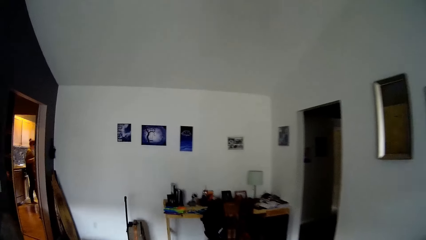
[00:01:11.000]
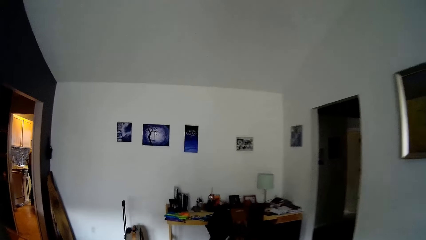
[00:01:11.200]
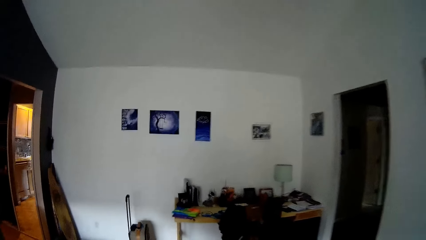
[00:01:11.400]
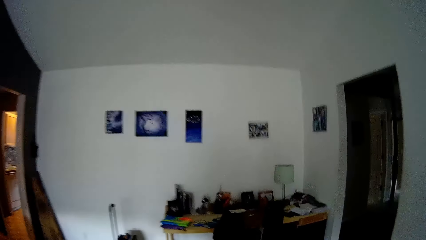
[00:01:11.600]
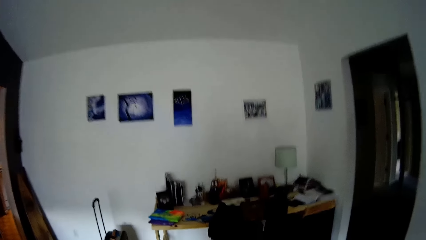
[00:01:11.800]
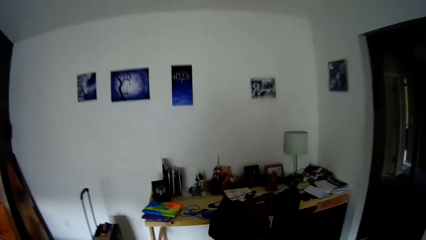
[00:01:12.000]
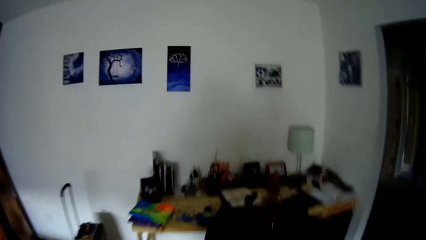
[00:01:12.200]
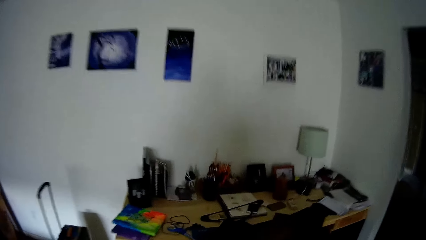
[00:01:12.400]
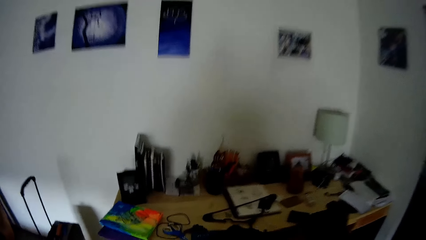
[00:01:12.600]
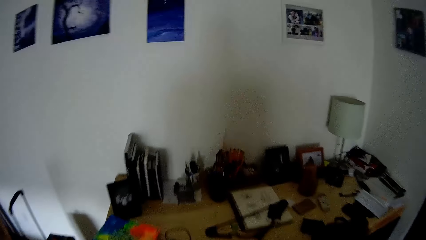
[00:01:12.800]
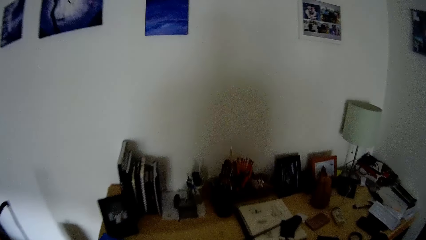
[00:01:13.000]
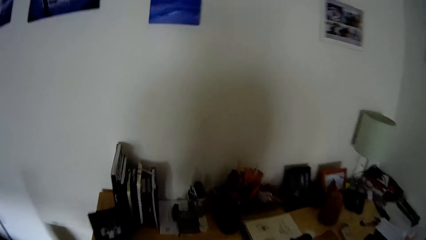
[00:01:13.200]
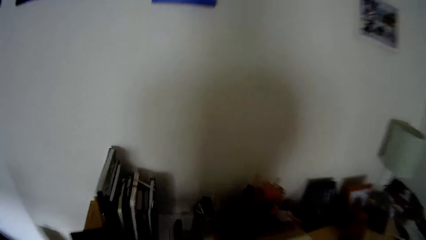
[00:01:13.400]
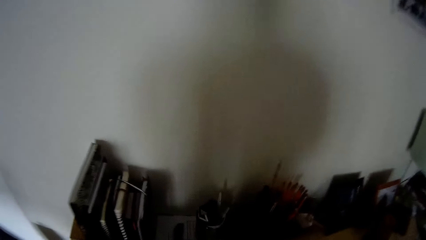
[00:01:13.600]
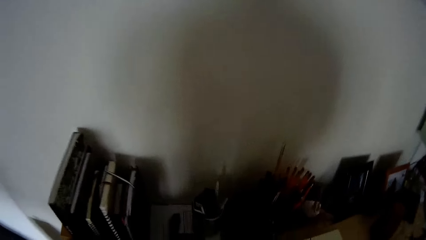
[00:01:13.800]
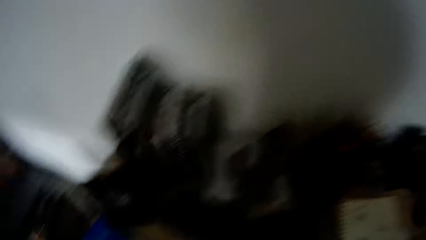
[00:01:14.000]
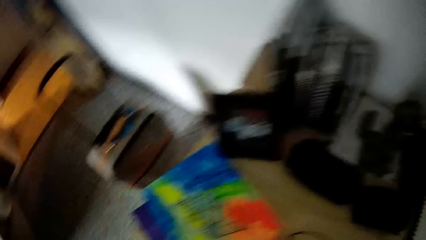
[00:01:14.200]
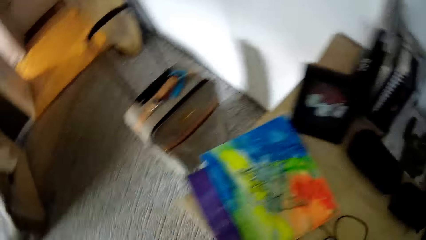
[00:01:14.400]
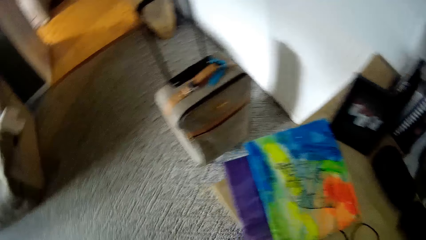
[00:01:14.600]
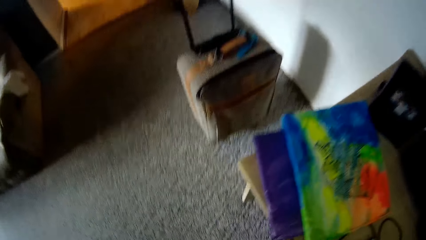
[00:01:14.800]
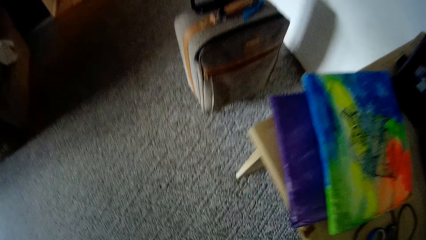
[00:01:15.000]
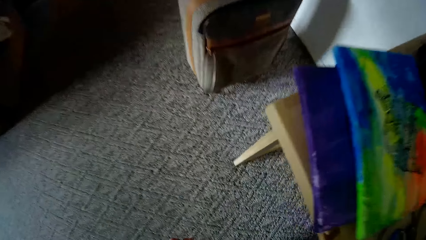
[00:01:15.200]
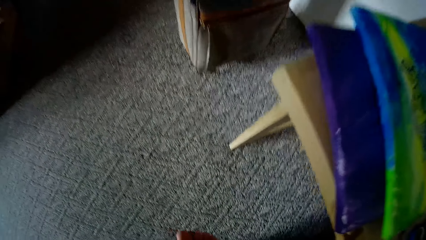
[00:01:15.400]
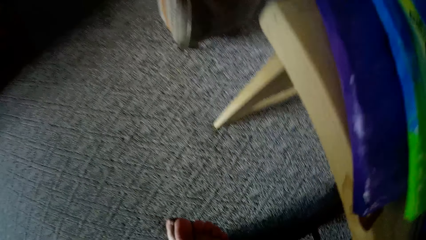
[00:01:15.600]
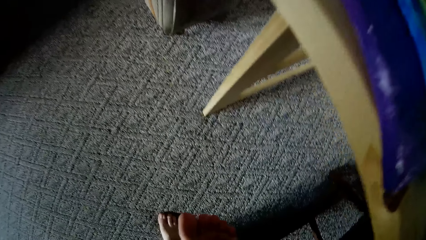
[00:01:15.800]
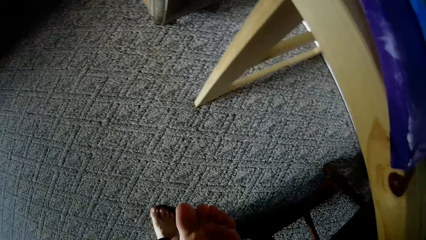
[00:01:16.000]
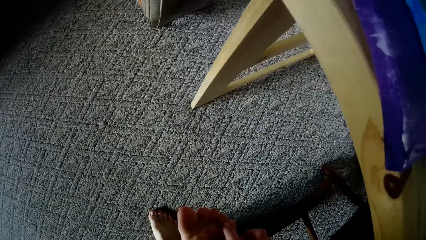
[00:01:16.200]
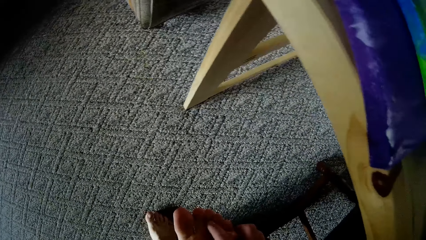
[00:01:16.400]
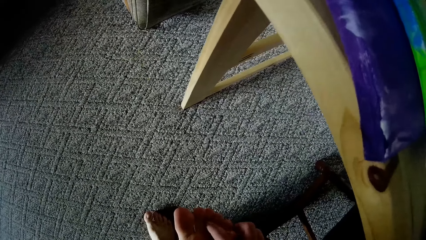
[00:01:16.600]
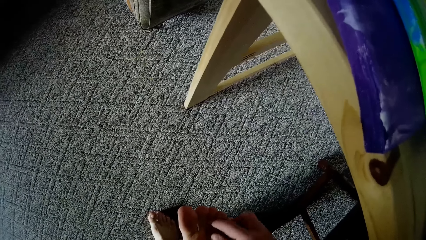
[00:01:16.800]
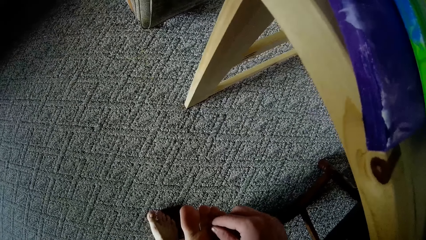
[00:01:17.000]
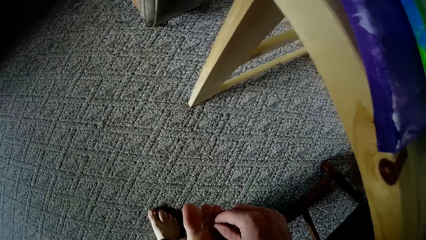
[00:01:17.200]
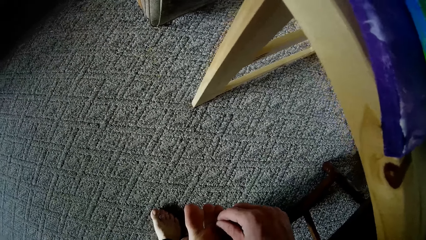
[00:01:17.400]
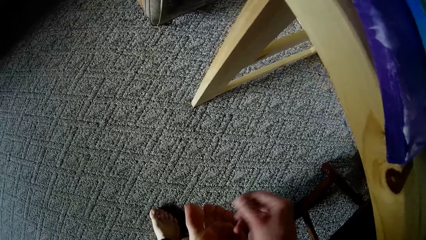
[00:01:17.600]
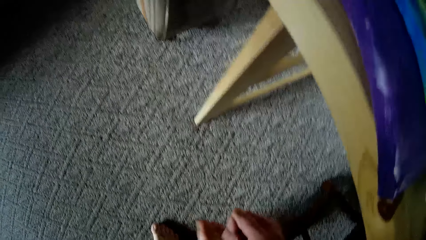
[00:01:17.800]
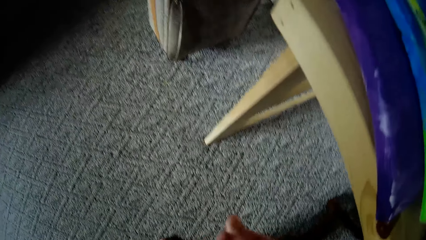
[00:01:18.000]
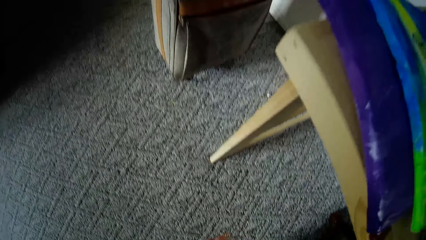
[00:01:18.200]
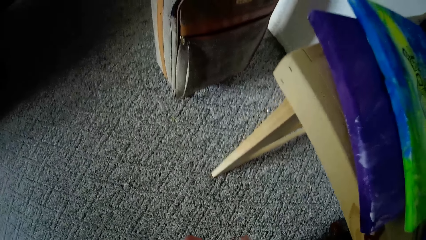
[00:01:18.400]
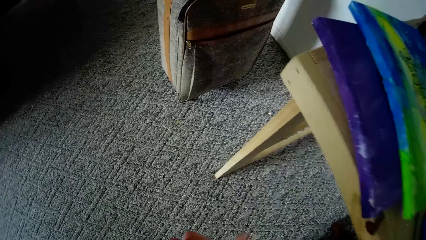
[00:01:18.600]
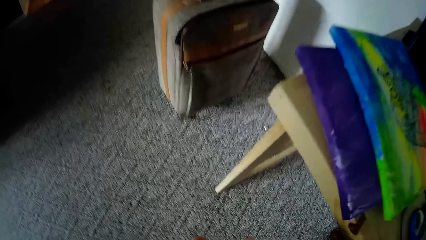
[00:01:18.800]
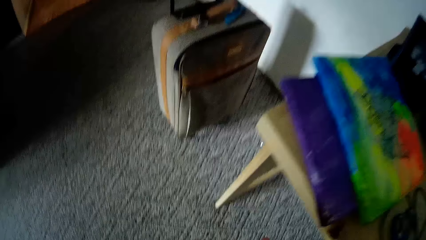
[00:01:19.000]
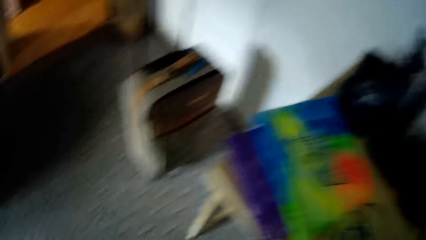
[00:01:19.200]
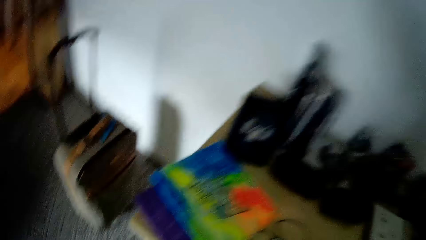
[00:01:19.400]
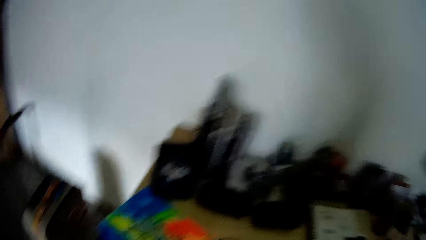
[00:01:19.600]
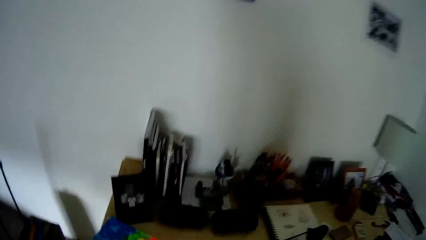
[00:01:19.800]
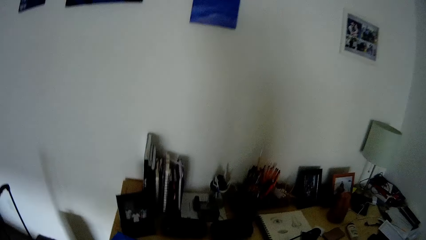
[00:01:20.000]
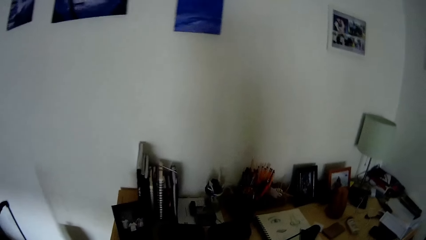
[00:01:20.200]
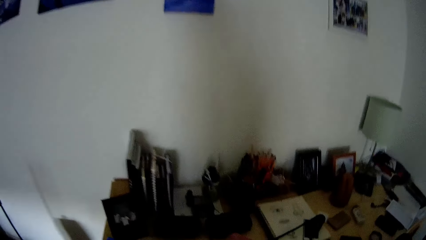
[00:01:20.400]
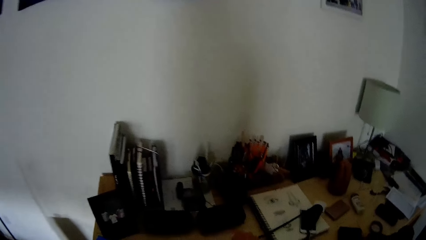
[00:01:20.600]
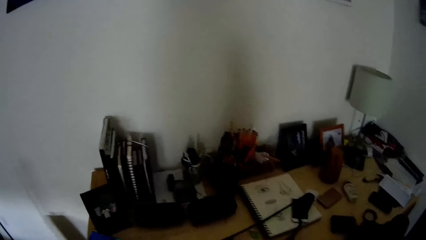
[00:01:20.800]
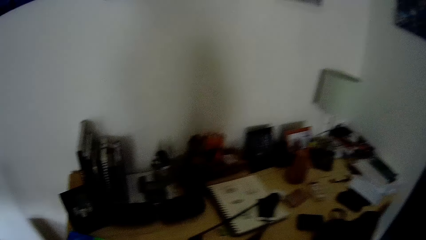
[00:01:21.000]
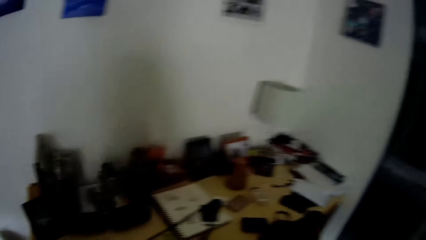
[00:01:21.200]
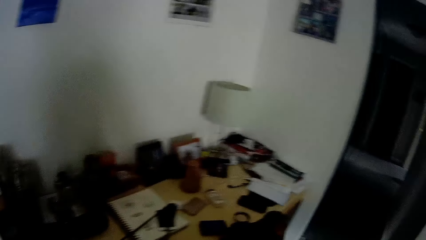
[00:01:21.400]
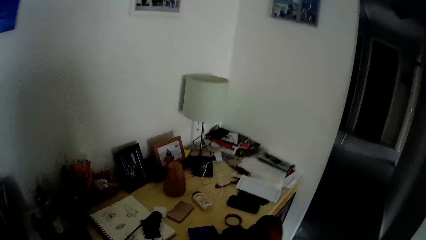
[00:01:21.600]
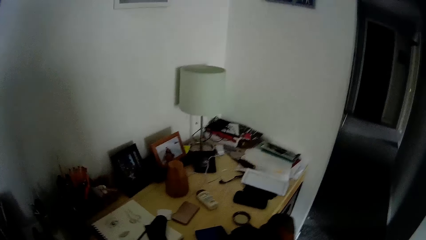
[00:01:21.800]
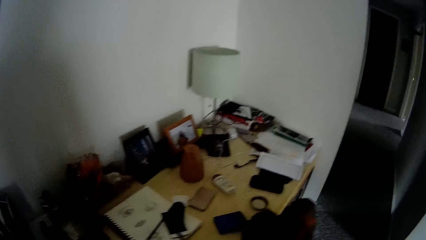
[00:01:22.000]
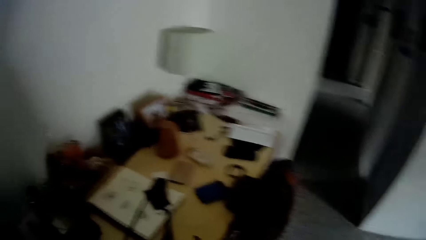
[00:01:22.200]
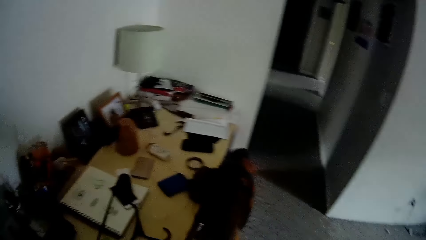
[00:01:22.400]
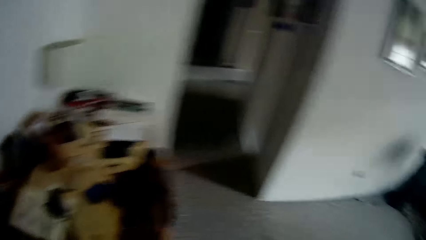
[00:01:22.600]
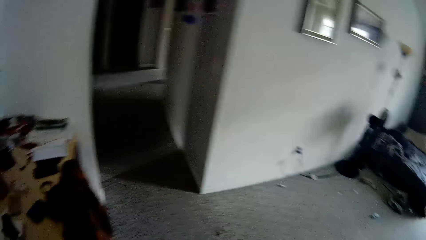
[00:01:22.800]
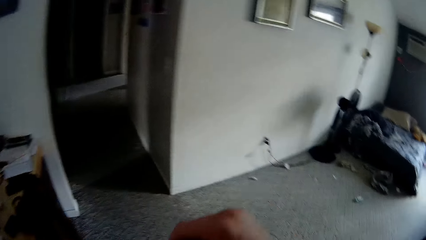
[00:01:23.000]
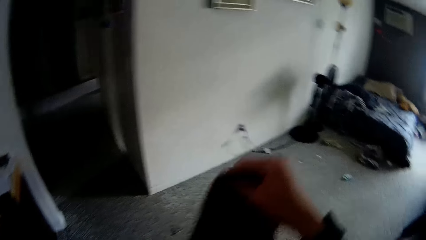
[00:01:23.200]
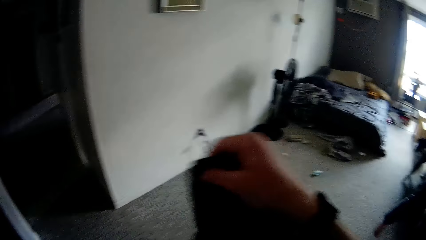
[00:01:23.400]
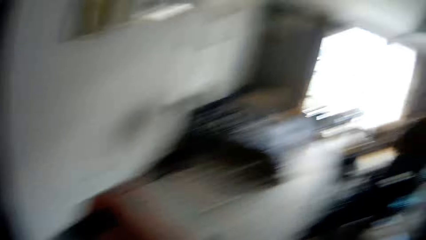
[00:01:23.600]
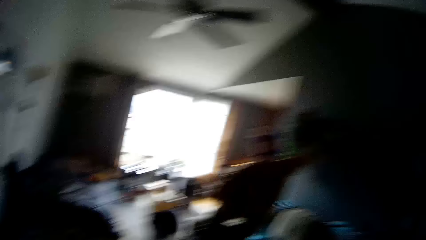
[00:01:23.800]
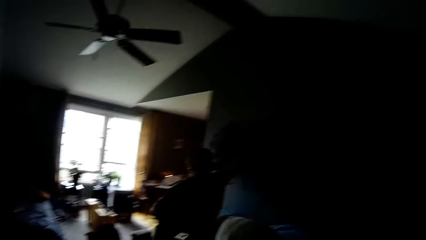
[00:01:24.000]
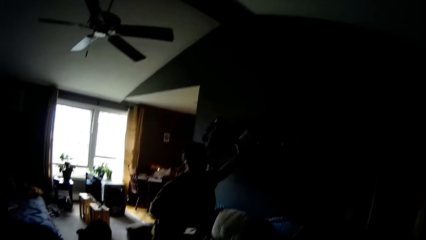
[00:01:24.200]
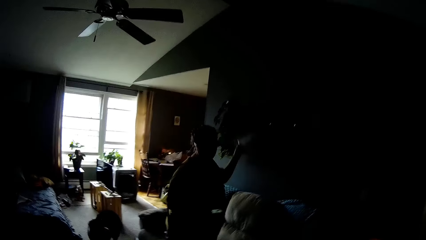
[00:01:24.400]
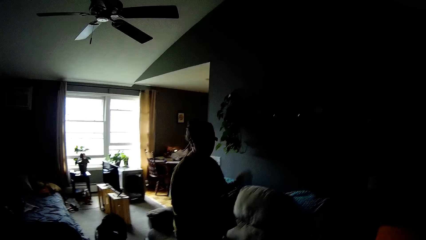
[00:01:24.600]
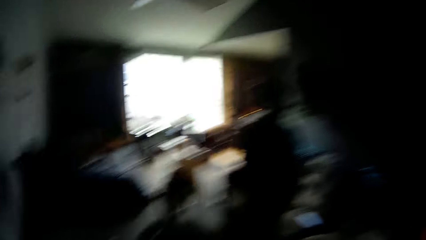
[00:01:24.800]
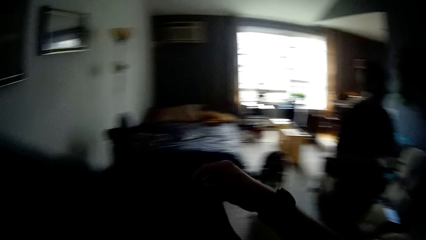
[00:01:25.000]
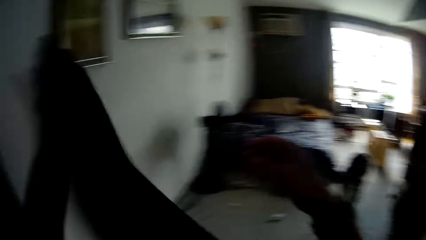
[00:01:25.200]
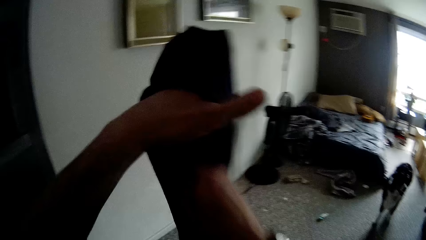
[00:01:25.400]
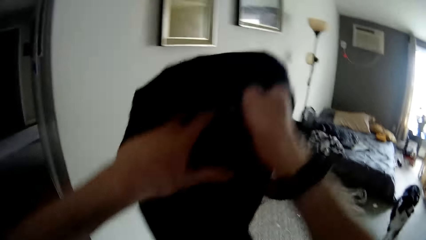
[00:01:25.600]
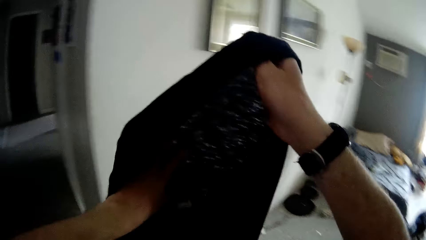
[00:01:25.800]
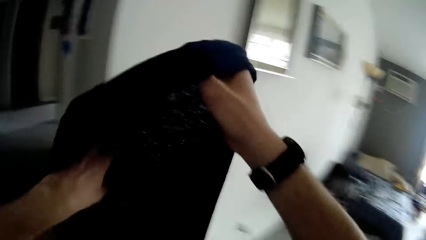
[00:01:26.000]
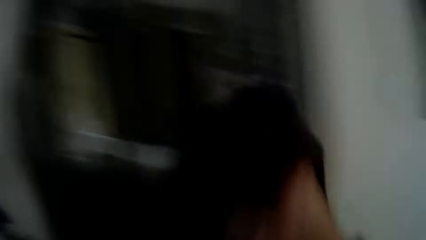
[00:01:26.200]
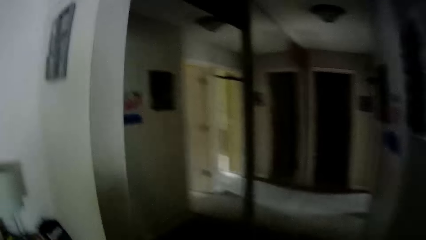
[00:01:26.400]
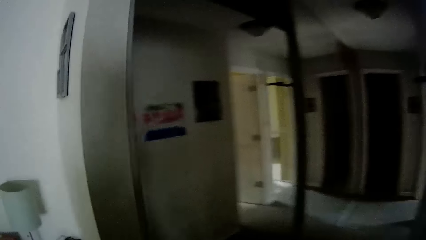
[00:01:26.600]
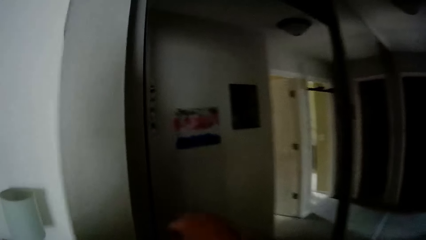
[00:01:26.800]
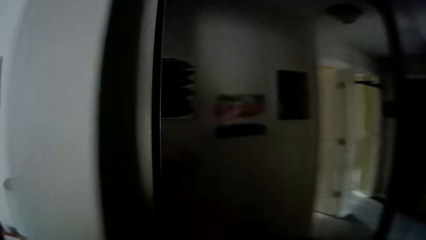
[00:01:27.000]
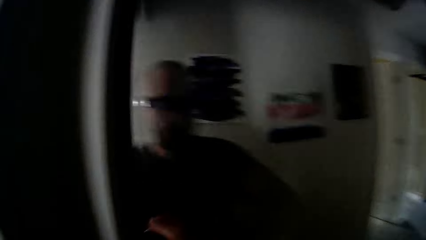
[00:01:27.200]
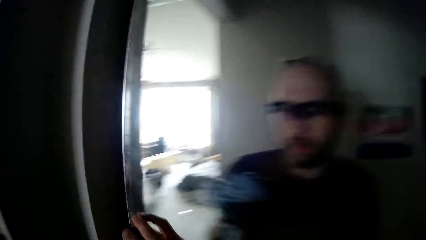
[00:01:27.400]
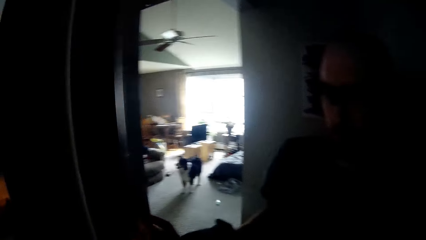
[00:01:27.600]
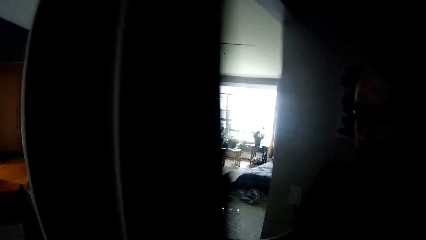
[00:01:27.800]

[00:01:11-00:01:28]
The camera wearer walks around. He touches his left leg with his right hand. He removes something from his feet. He interacts with a woman. The camera wearer looks around. He holds a jacket with both hands. He lifts a sweater. He stretches the sweater.
